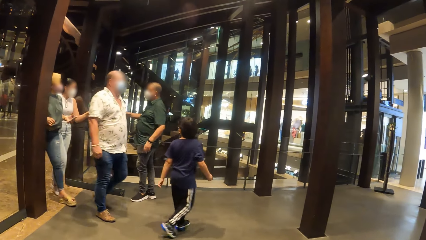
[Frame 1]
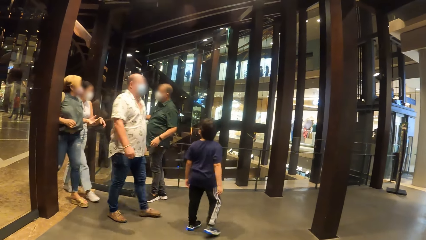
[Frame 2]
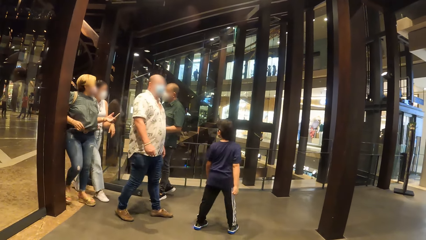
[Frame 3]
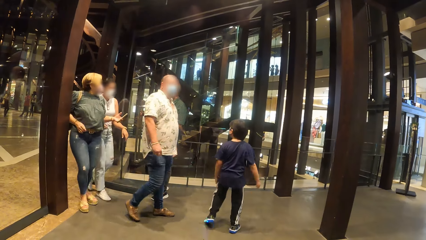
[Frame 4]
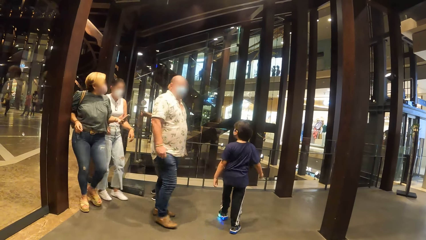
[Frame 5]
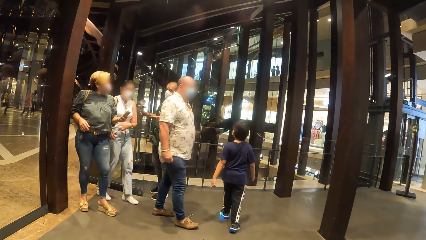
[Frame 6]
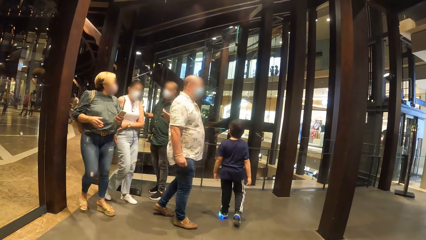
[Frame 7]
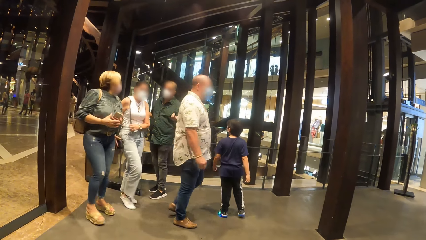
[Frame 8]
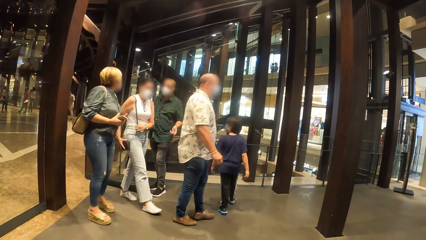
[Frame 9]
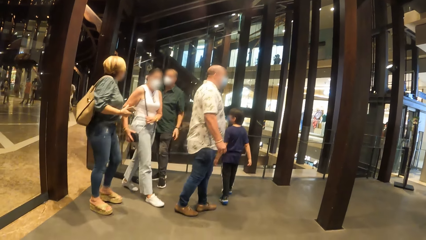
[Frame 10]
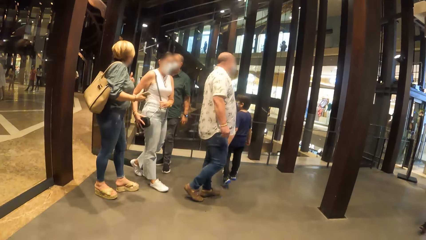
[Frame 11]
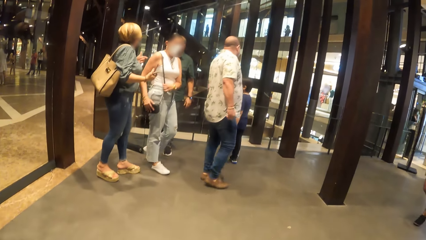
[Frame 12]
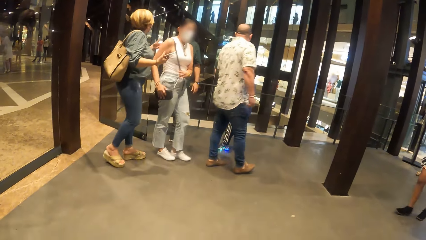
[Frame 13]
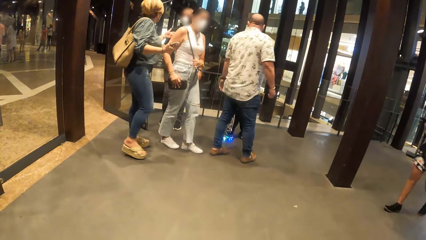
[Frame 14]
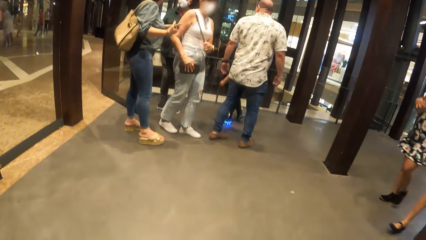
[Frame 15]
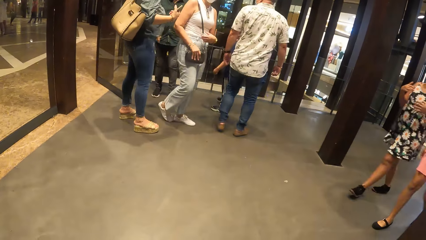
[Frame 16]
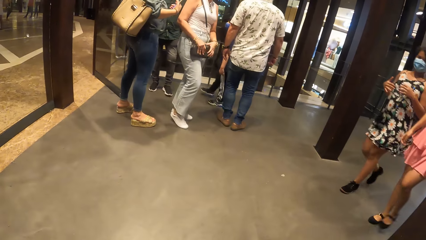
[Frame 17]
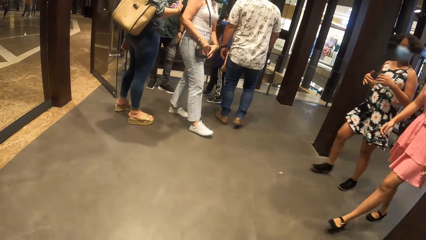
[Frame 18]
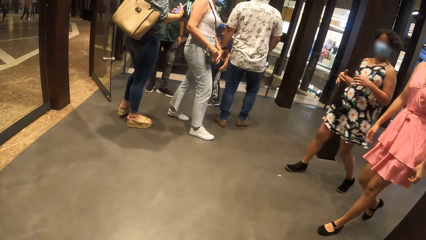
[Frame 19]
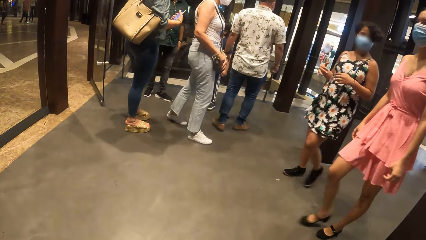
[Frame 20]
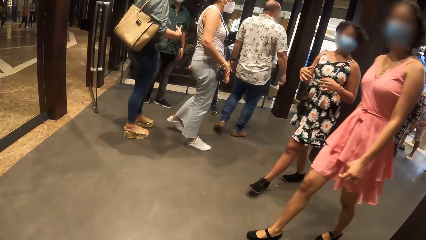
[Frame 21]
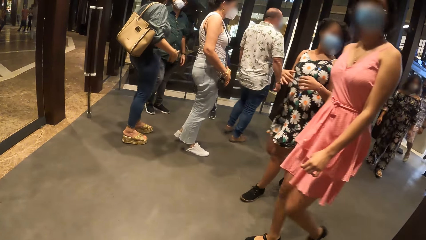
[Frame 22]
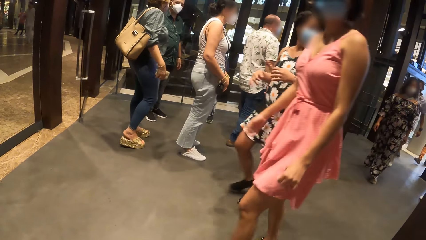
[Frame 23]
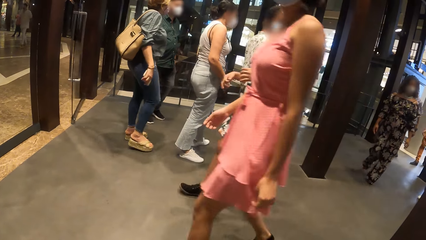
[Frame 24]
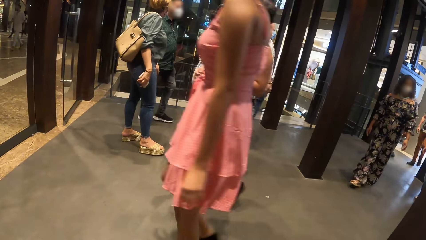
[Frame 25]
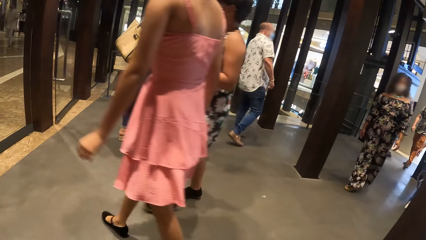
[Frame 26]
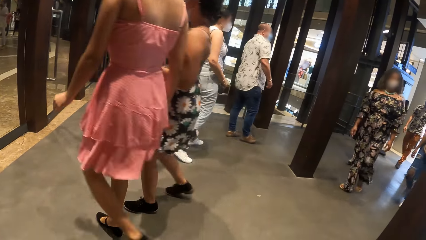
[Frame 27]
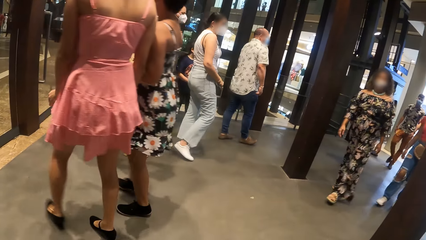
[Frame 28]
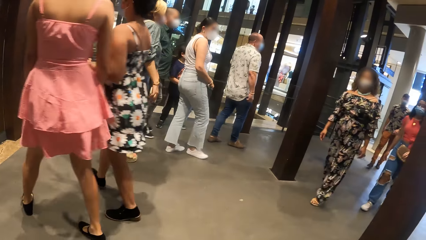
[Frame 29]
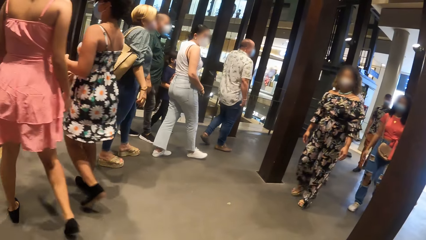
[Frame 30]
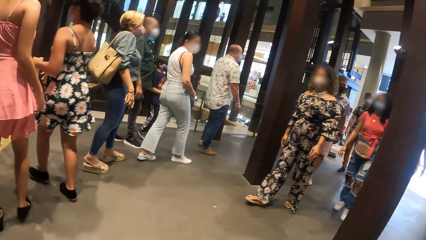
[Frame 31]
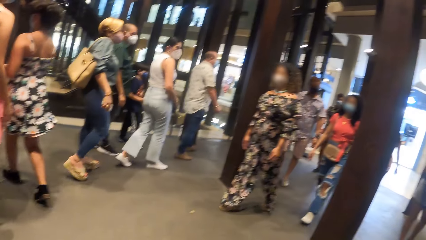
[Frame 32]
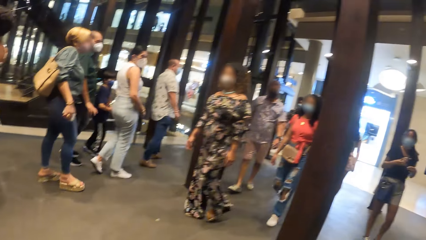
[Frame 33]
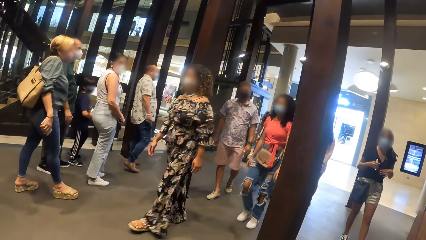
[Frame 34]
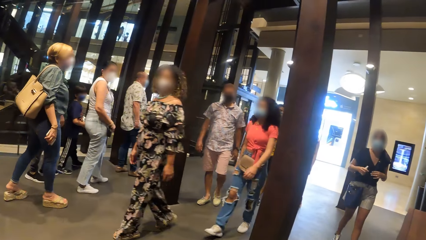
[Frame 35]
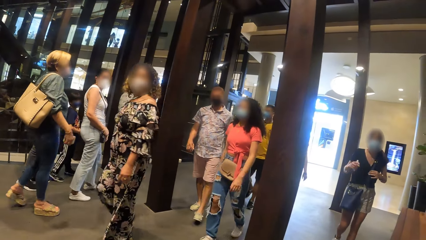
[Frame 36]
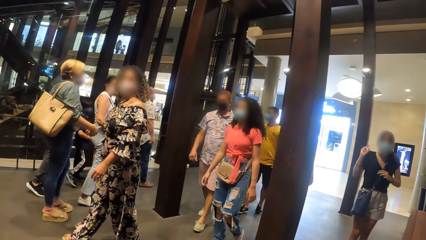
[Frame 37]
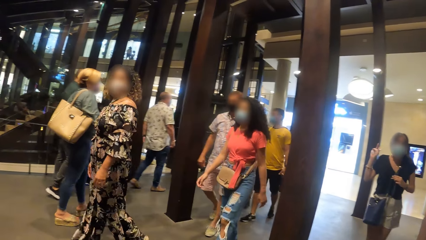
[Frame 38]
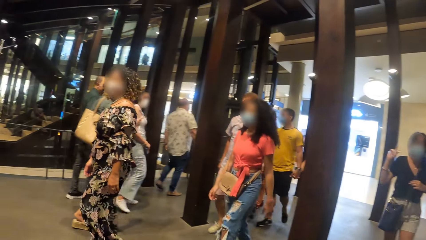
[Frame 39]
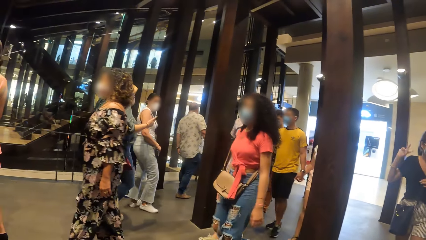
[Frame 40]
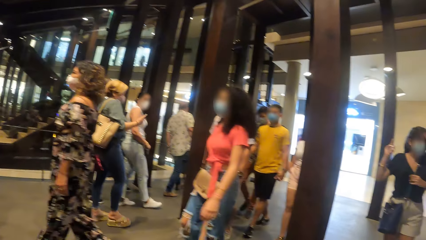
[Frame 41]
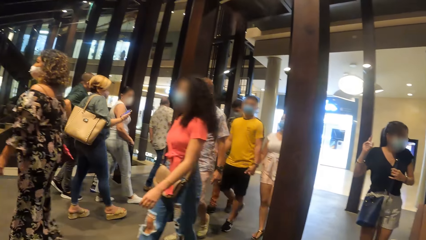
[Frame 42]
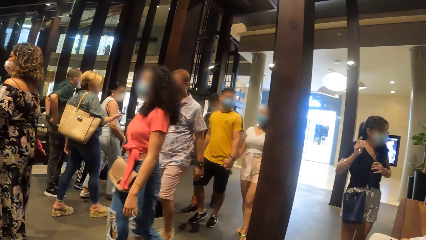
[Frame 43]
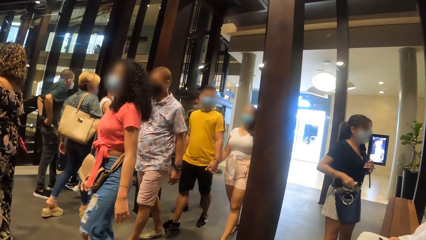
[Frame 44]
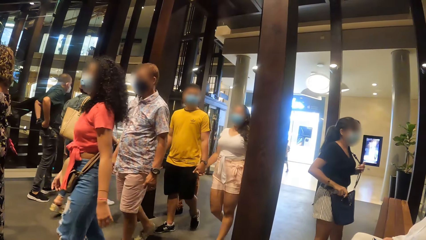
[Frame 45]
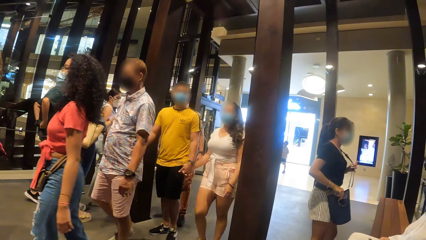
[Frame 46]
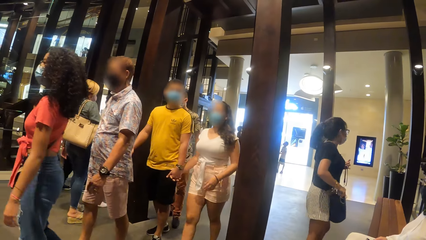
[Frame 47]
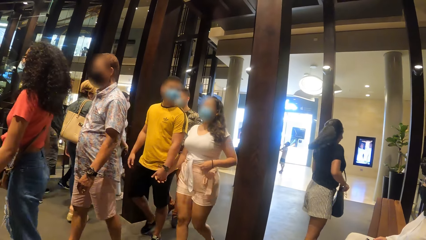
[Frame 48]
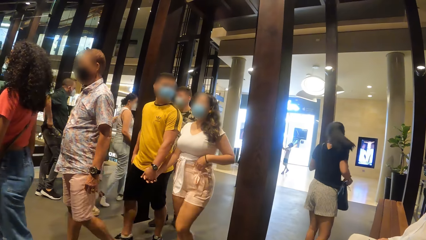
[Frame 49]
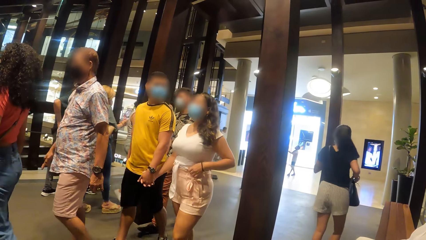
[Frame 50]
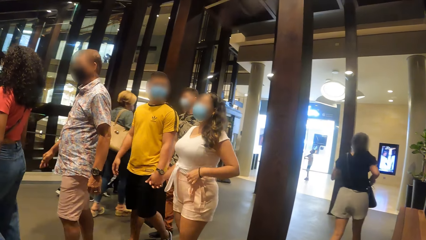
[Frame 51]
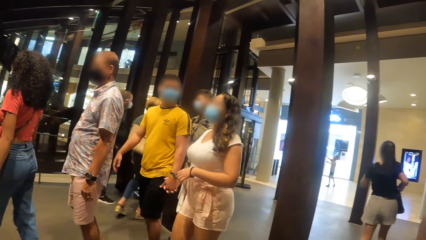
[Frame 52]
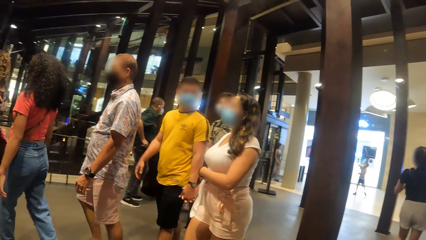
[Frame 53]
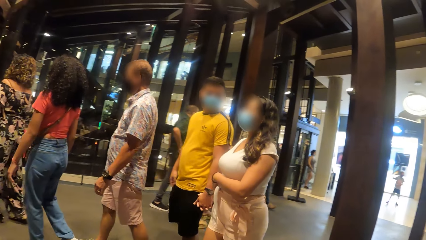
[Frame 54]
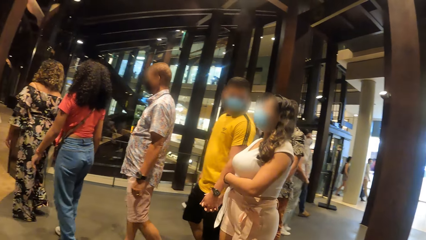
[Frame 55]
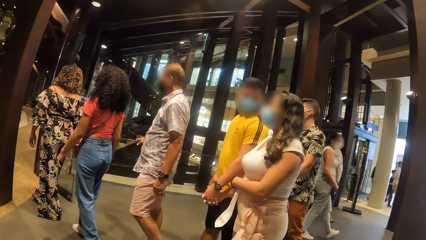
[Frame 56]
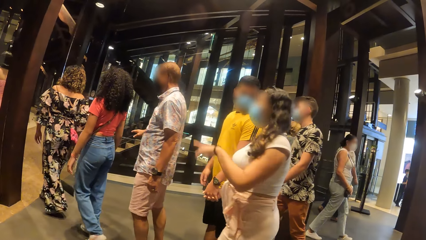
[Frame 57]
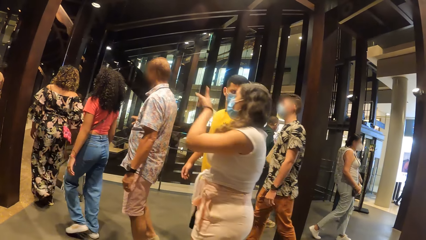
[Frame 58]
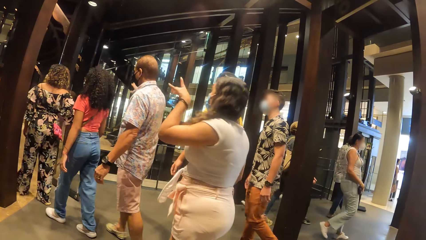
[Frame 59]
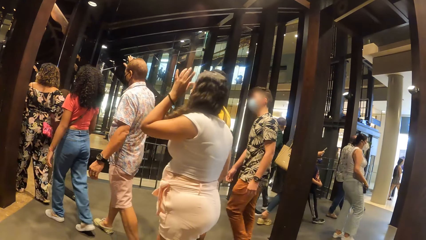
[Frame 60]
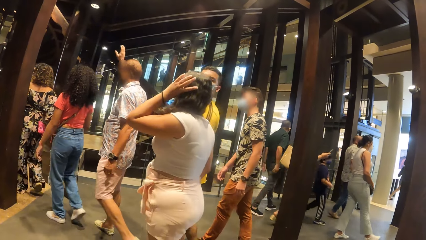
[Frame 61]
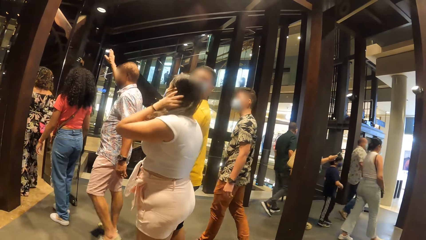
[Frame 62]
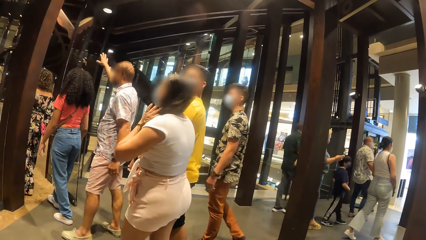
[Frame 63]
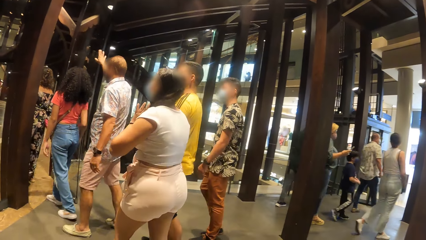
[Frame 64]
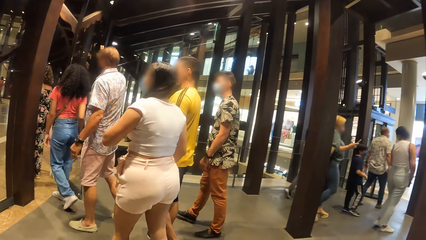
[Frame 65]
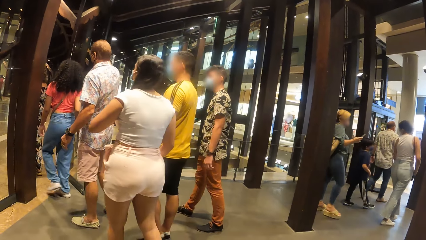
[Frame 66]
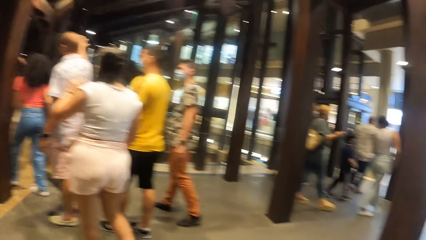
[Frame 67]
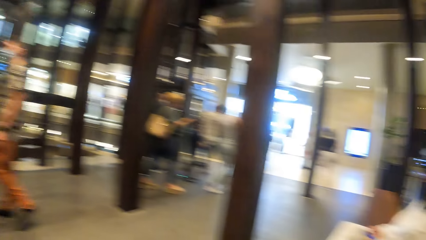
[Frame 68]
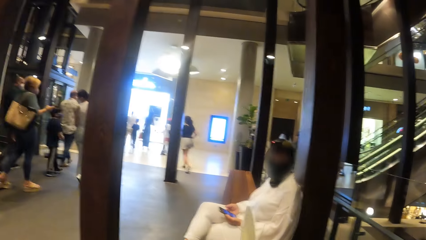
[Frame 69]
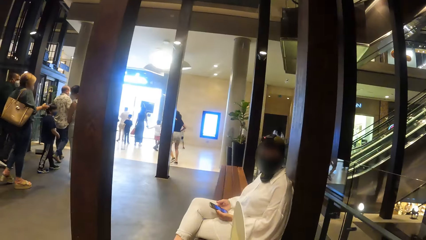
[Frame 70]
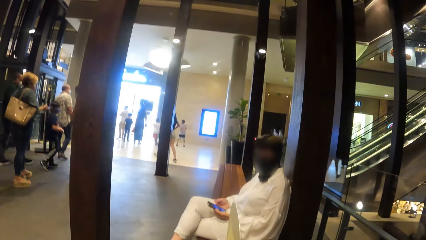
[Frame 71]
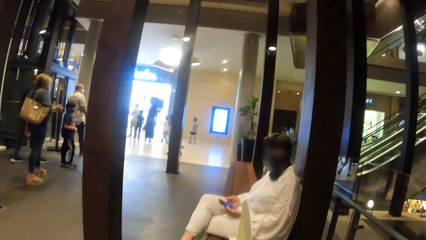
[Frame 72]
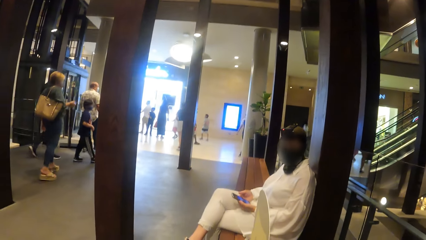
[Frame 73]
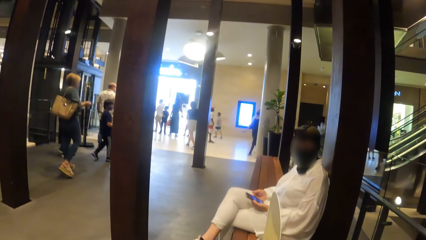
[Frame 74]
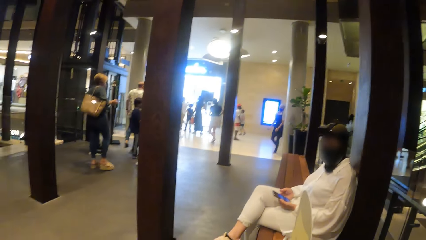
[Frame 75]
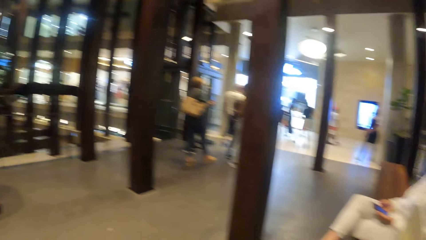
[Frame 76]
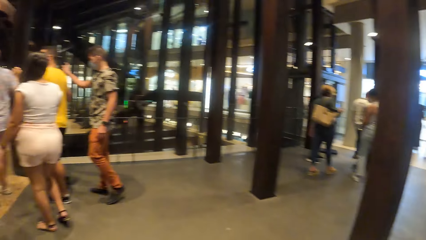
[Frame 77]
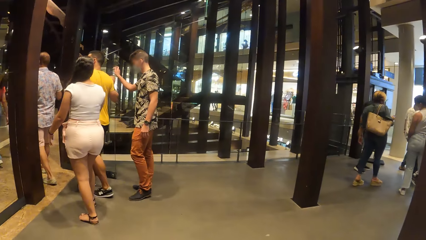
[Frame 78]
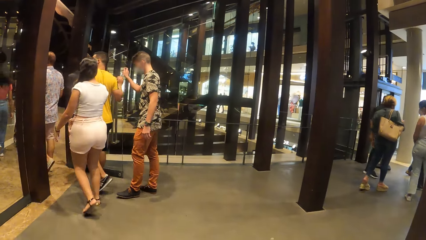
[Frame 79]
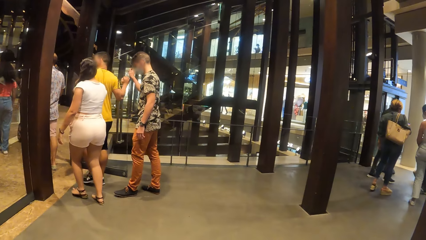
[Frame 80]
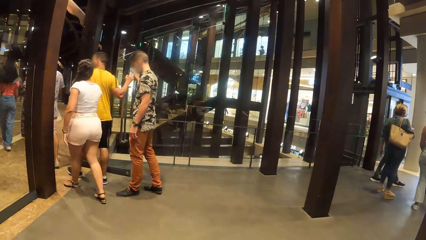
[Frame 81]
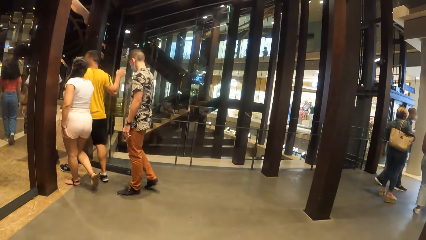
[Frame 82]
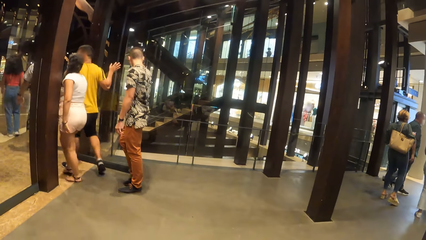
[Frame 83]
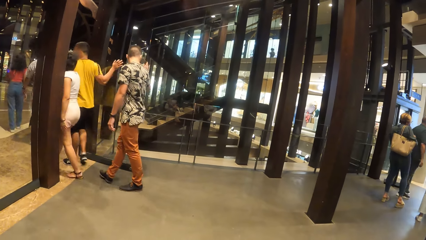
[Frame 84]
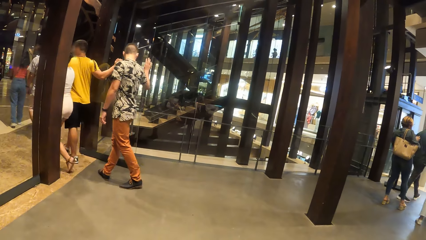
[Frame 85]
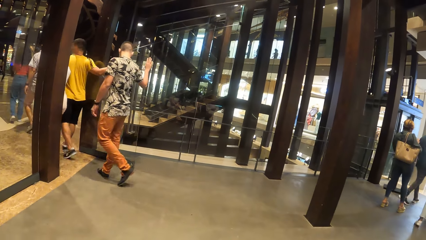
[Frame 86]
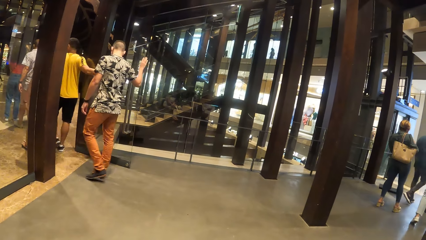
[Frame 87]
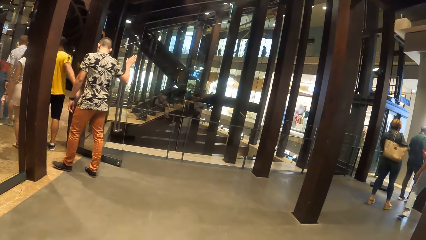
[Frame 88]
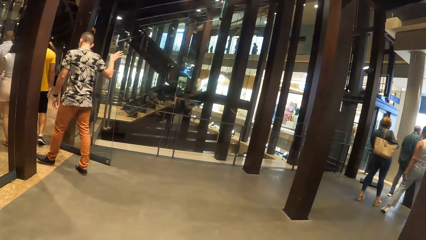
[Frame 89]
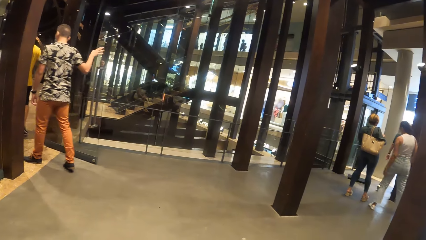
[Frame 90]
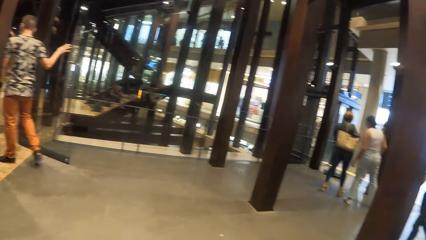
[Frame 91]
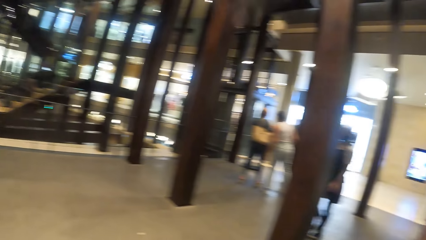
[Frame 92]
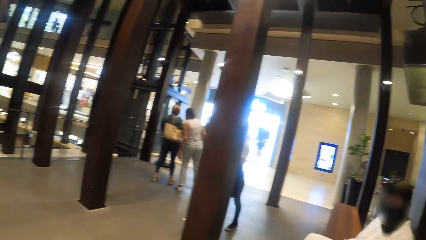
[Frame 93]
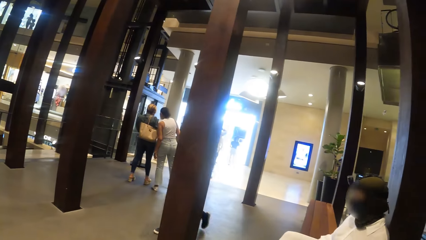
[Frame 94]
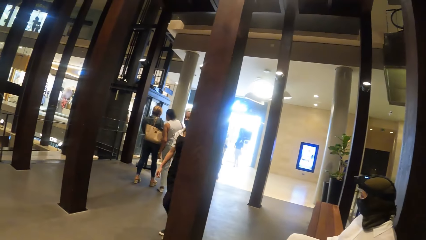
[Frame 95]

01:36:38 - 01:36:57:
The woman holds the sanitizer with her right hand and holds the bag with her left hand. The woman interacts with the camera wearer and another woman. The first woman holds the bag with both hands. The camera wearer interacts with the other woman.
